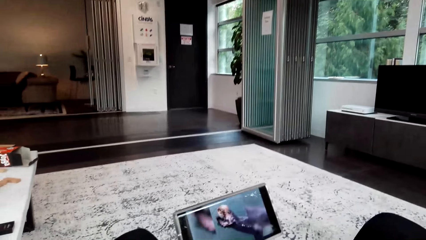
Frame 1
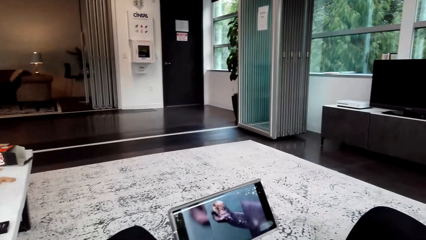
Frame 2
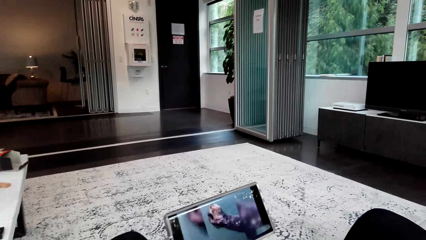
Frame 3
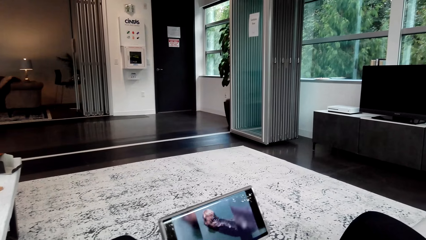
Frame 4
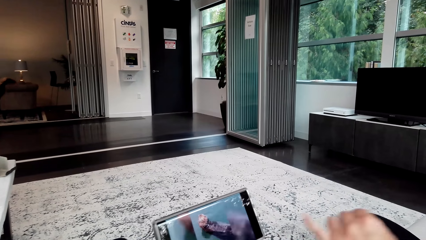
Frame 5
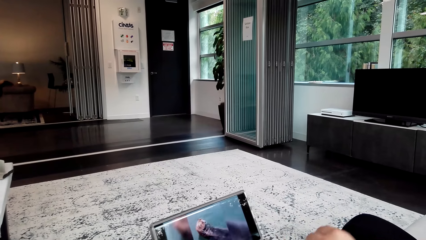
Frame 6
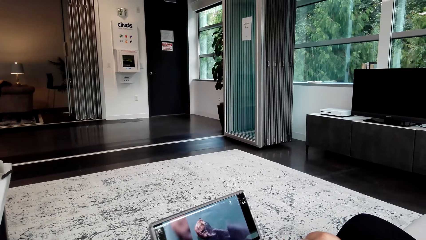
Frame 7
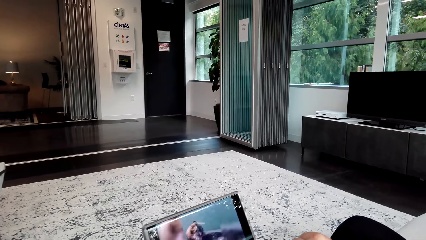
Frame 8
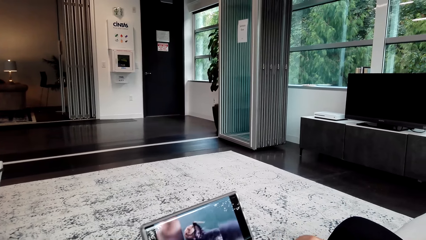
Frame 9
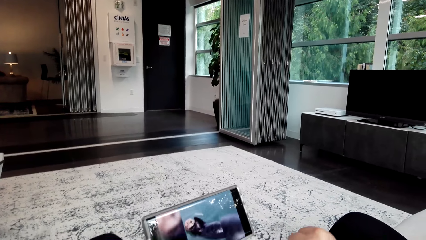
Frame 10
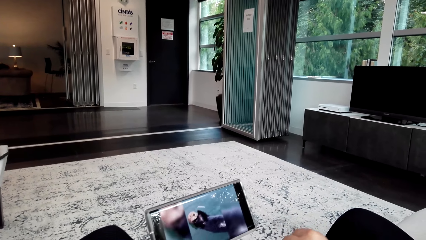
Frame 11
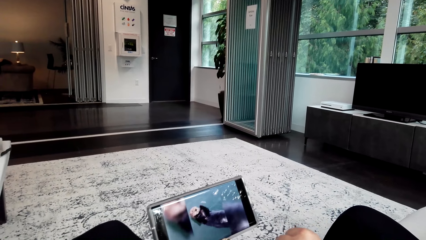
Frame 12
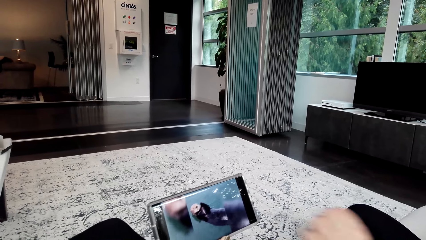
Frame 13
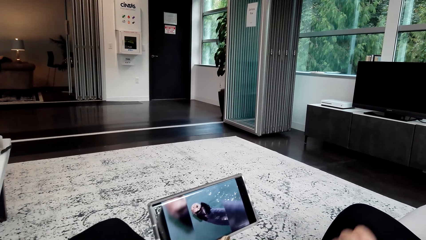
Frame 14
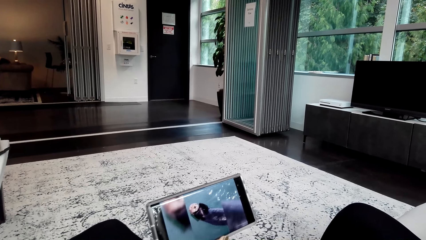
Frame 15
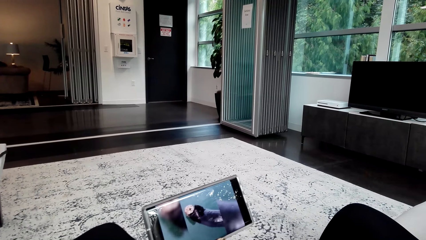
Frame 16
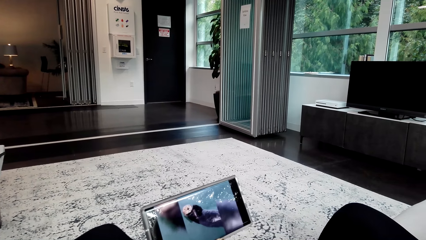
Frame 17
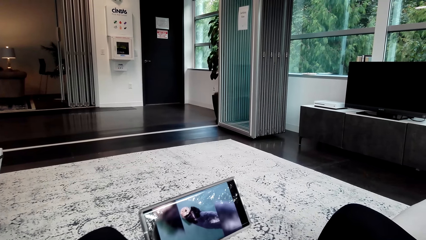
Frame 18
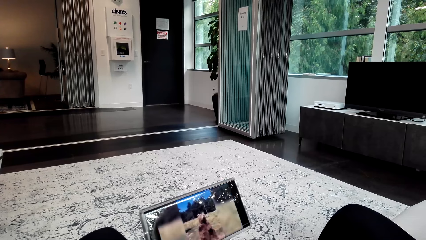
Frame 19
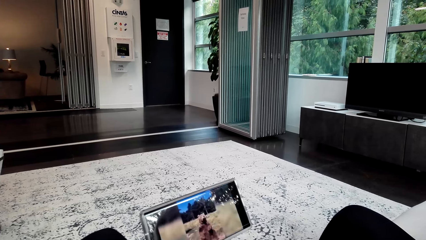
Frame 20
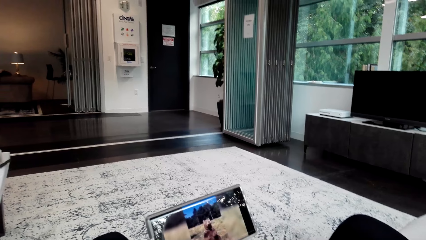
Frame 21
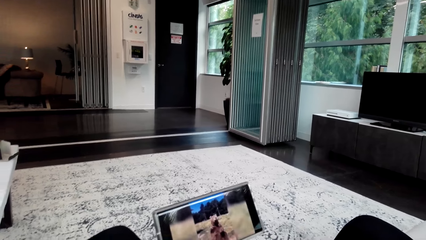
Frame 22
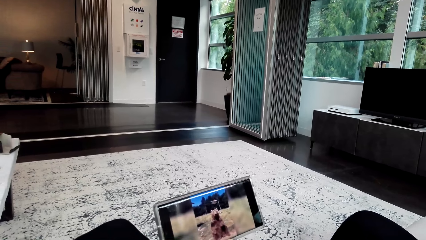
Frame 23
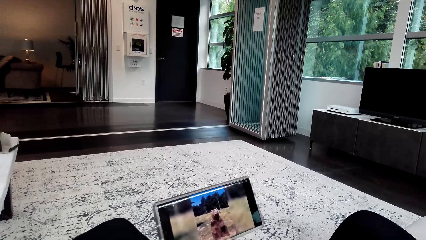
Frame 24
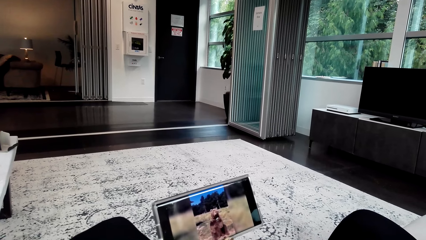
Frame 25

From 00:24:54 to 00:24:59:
The camera wearer looks at the phone.

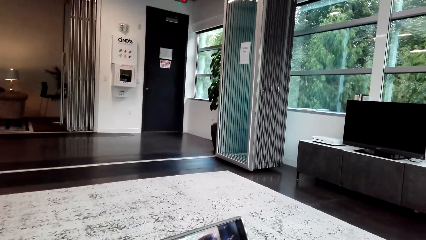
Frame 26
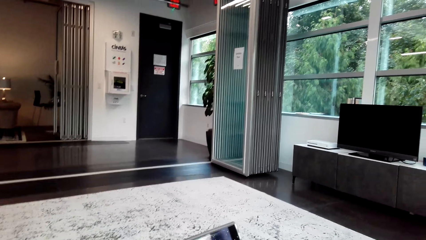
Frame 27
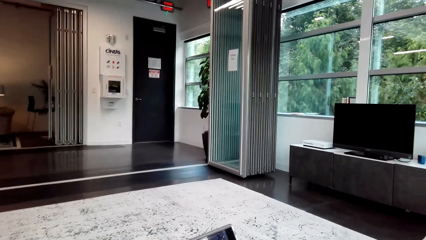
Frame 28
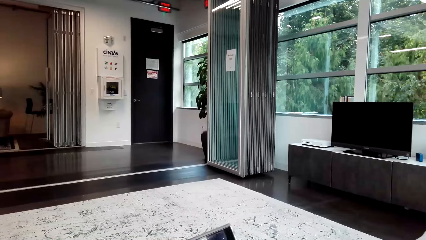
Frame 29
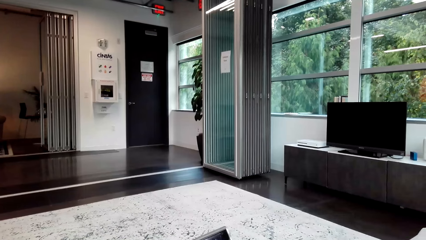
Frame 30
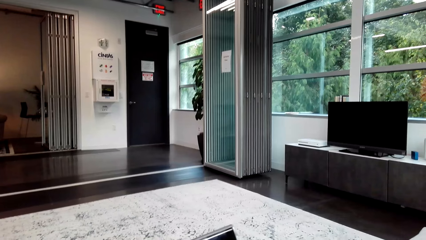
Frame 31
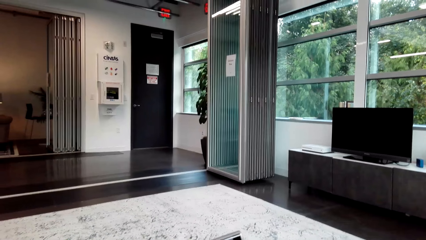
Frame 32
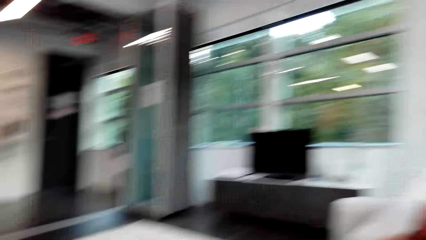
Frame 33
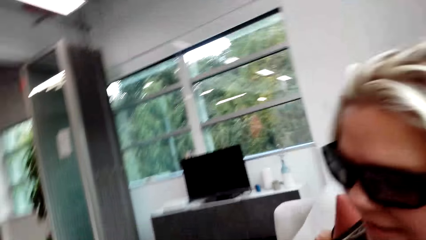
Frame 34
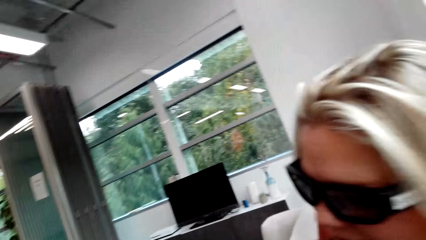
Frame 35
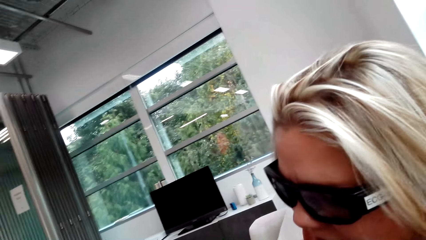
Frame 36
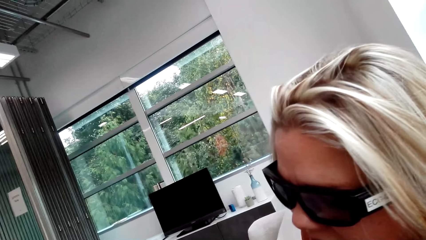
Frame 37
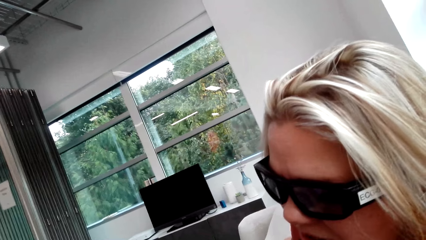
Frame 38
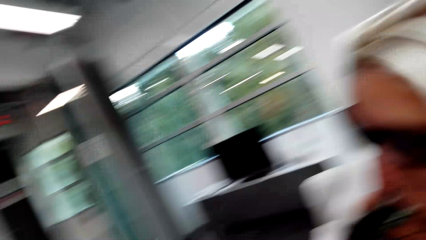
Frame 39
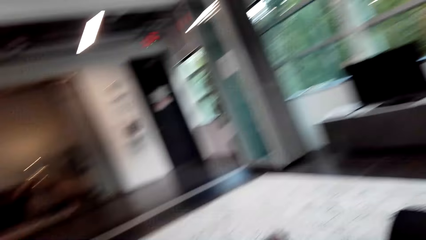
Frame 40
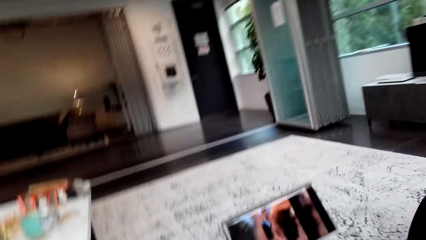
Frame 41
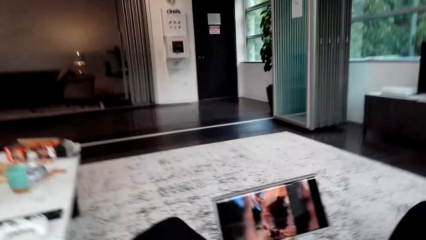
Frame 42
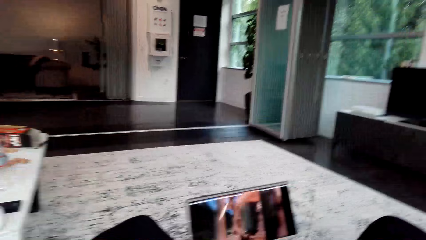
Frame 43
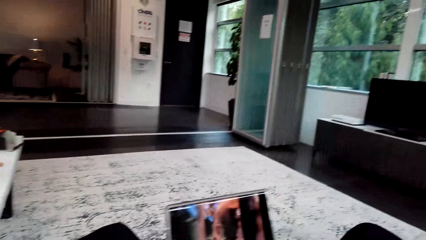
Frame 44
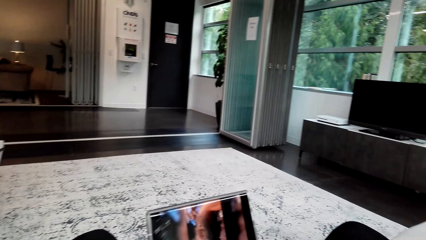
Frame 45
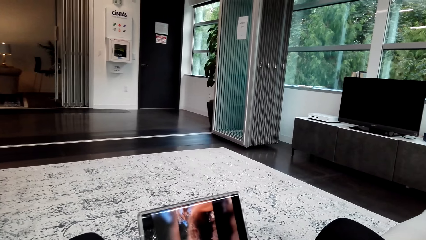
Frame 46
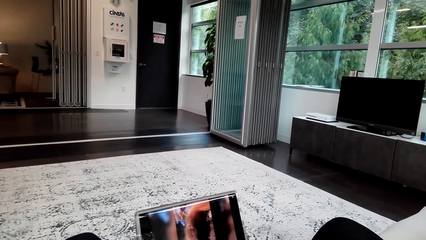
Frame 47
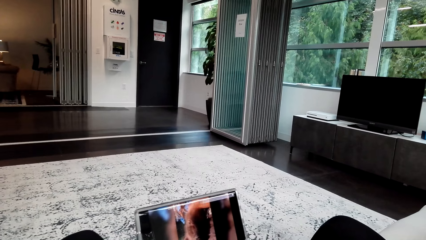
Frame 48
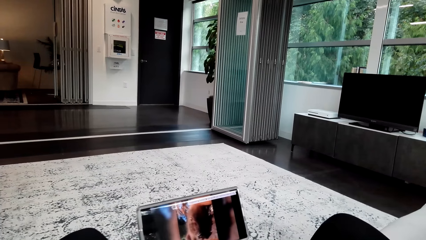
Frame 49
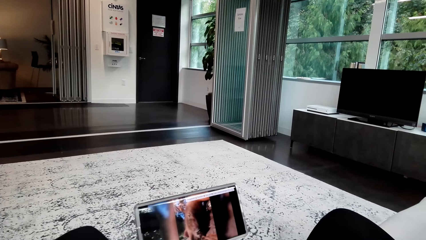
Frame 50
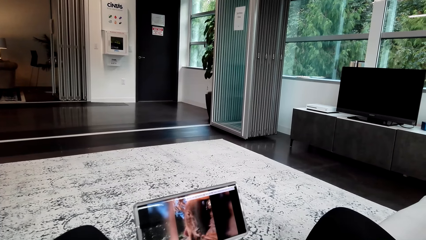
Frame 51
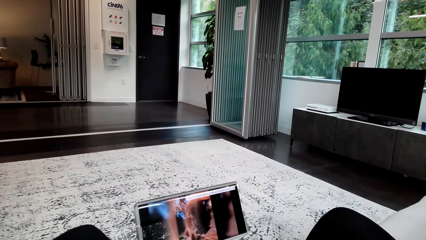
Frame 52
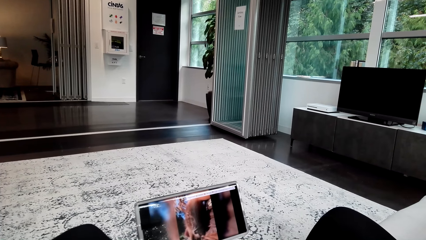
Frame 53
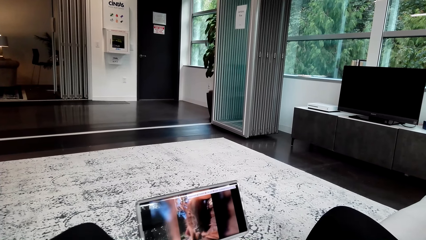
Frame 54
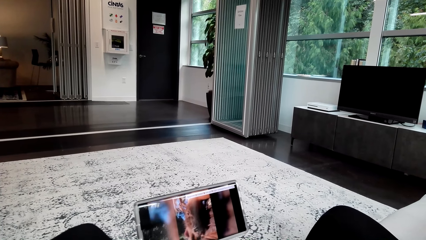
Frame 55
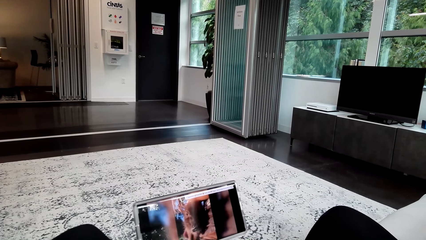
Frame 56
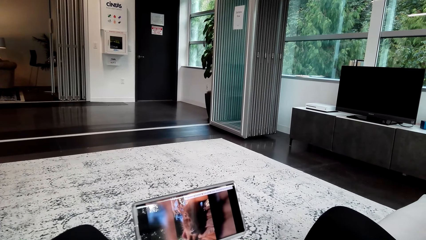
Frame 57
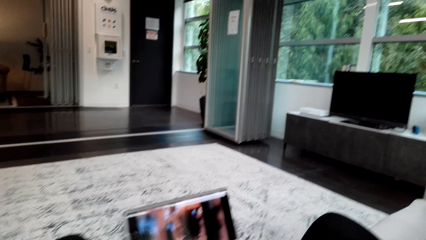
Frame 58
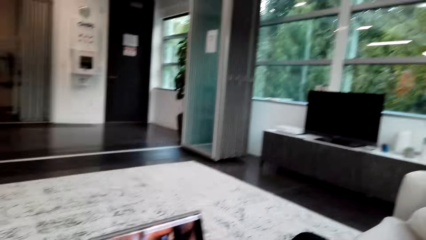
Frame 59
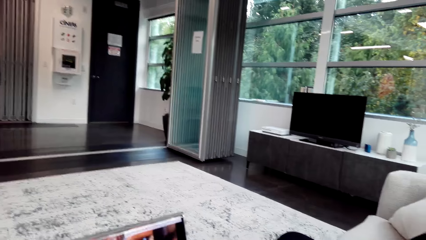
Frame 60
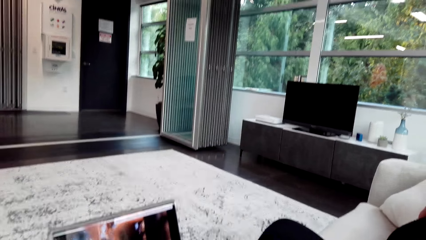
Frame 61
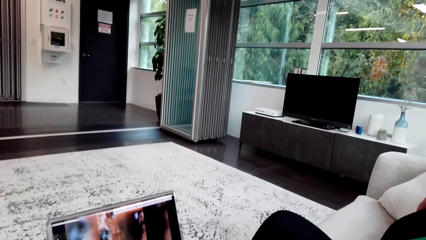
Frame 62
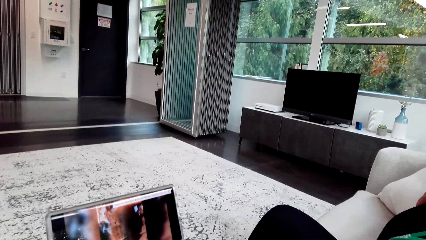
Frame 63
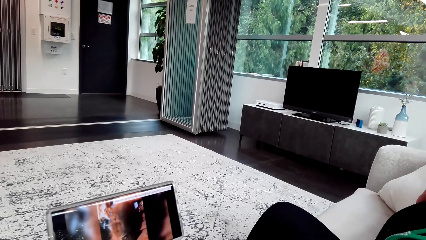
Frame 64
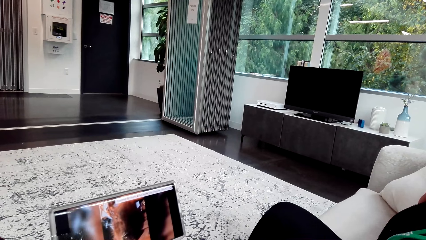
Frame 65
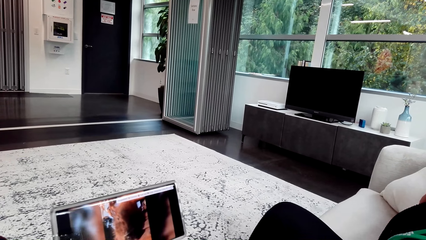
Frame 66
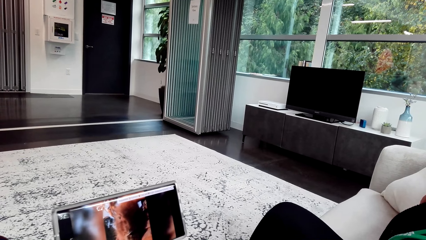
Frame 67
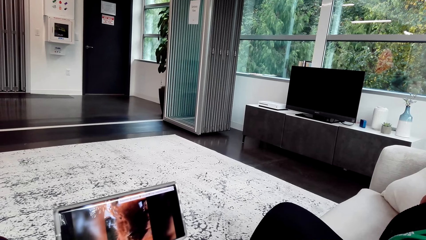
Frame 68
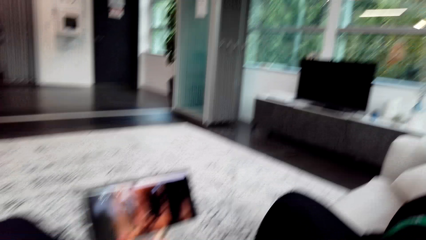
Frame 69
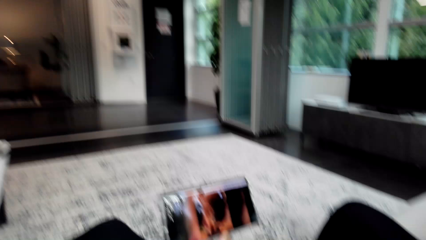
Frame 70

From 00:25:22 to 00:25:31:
The camera wearer looks at the lady. They look at the phone.

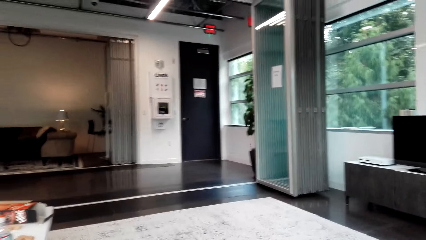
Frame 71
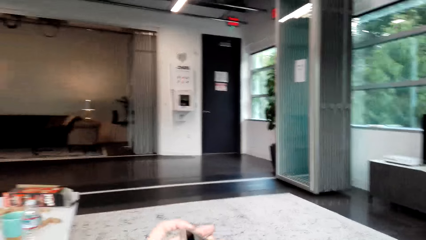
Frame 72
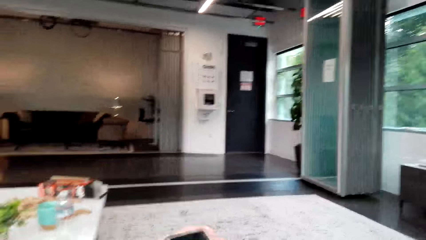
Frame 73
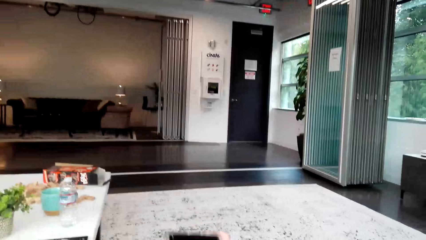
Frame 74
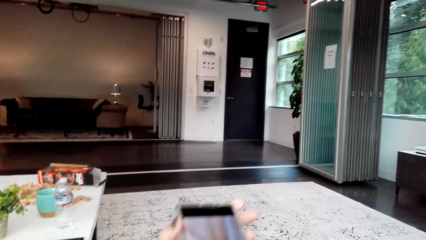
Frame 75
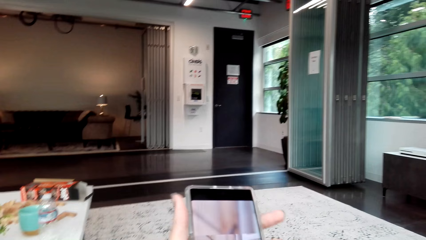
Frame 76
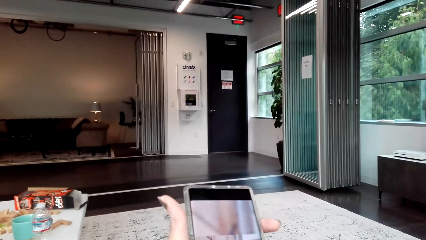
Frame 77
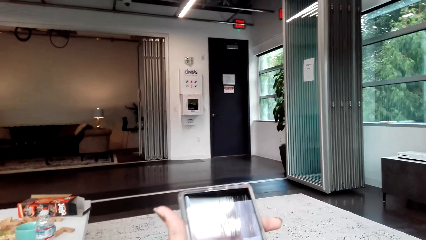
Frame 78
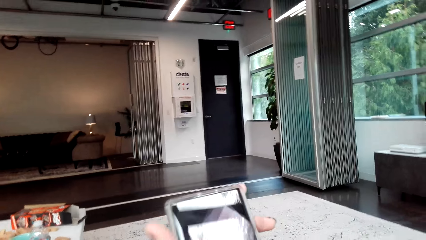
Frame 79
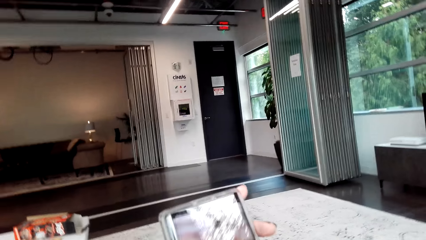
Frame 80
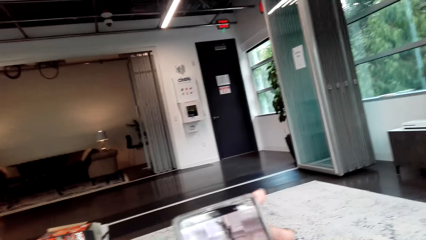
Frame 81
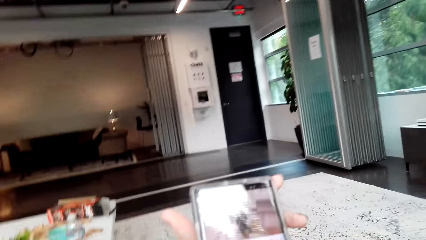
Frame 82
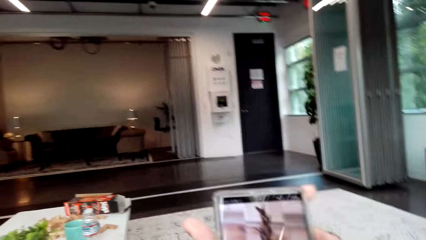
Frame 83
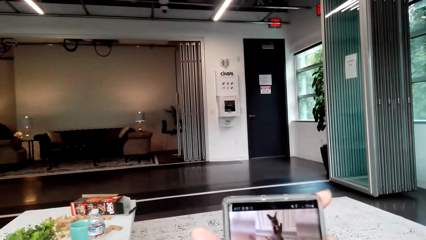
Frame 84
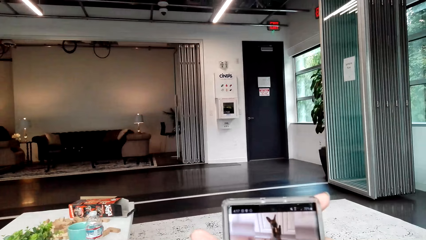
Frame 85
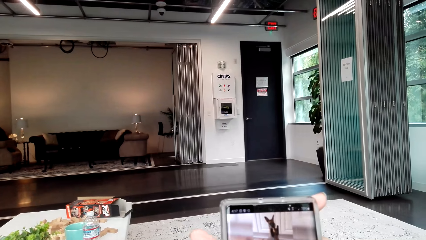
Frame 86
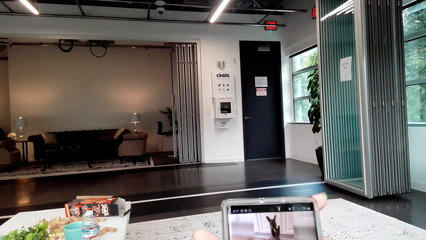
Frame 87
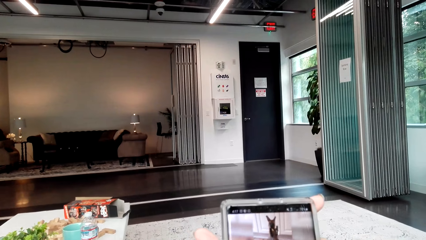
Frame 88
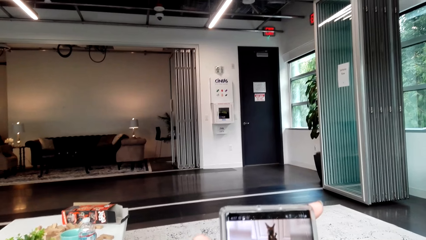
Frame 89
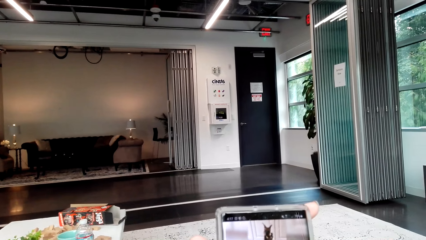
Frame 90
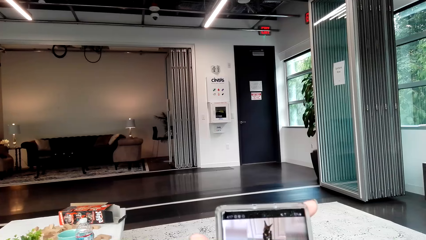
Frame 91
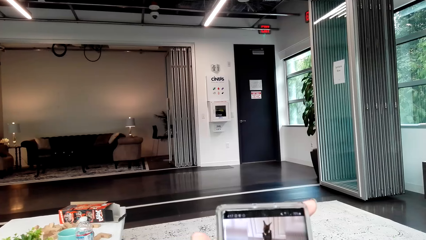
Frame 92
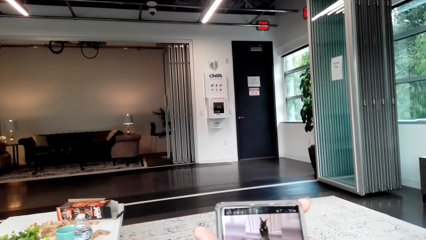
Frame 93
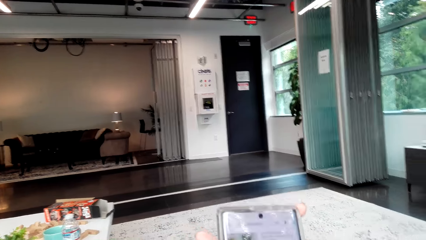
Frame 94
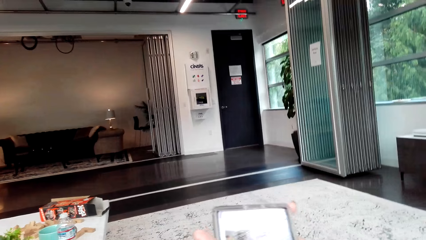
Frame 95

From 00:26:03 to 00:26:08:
The camera wearer lifts a phone.
